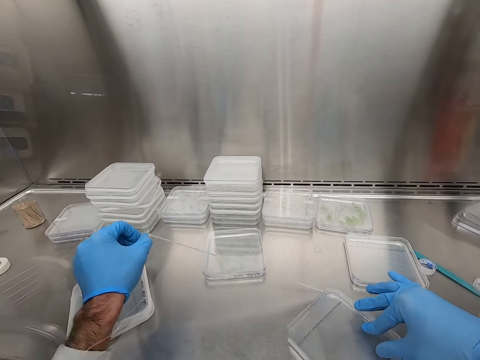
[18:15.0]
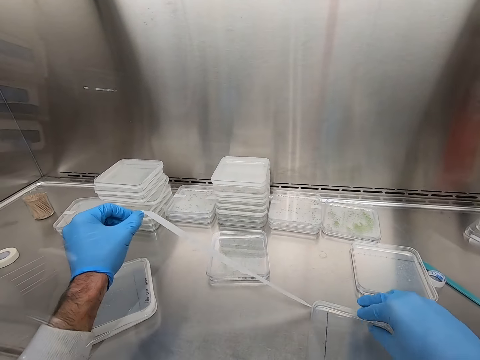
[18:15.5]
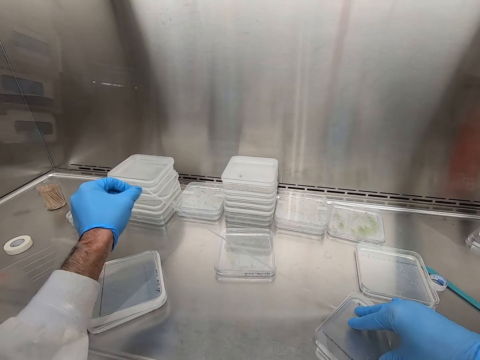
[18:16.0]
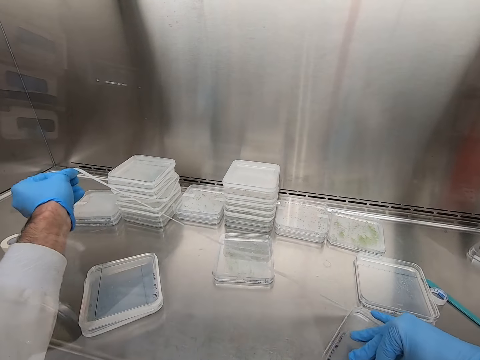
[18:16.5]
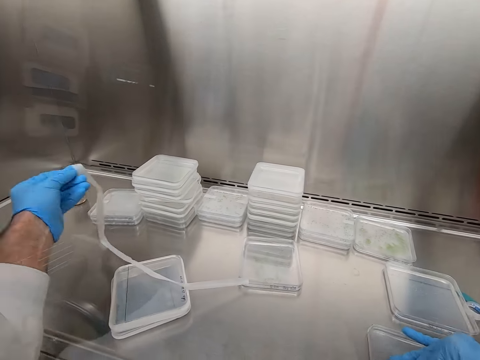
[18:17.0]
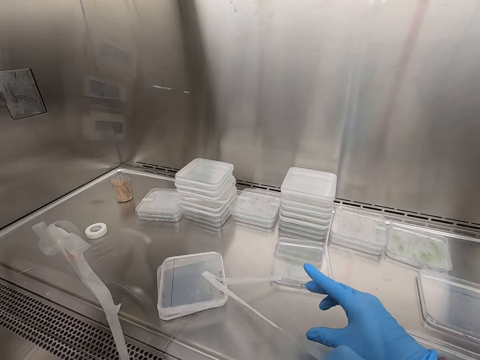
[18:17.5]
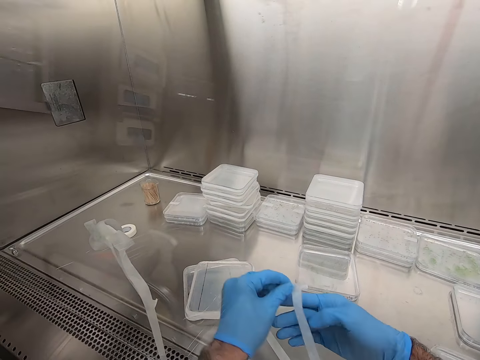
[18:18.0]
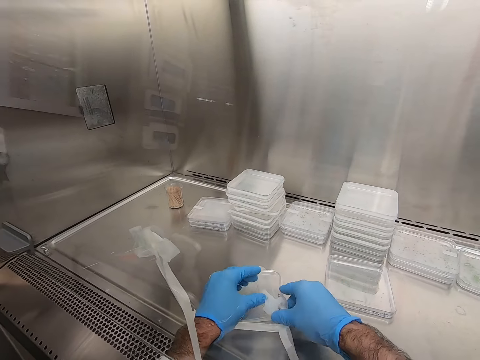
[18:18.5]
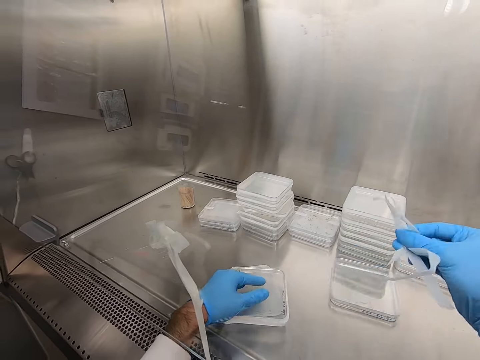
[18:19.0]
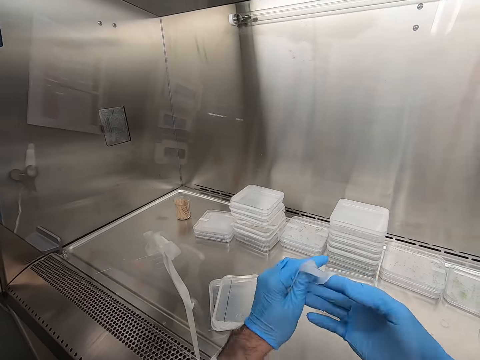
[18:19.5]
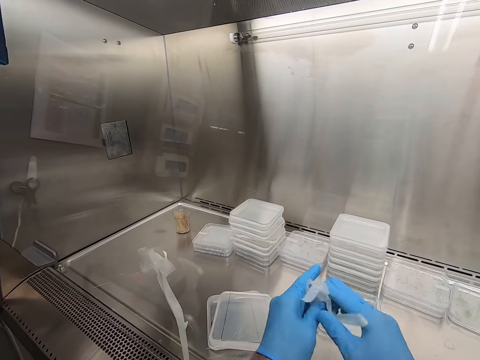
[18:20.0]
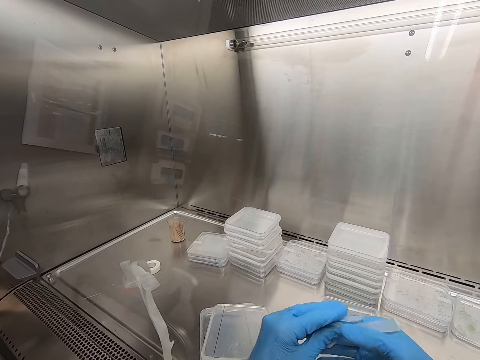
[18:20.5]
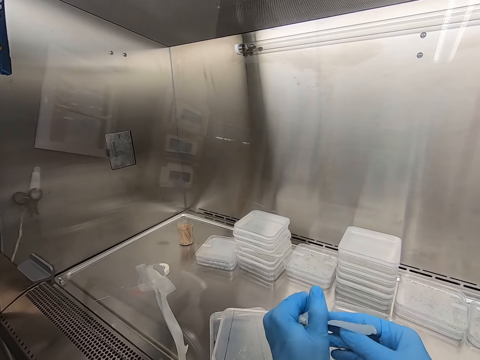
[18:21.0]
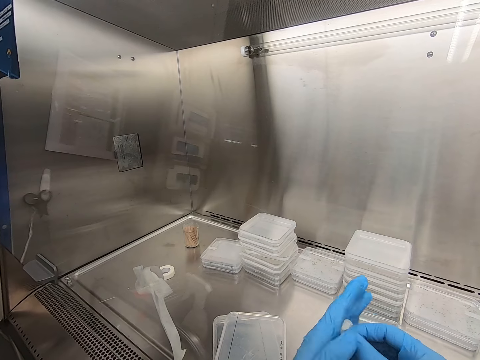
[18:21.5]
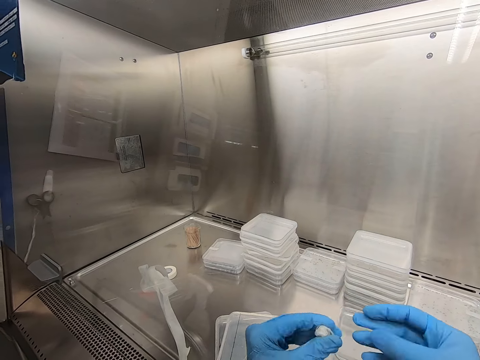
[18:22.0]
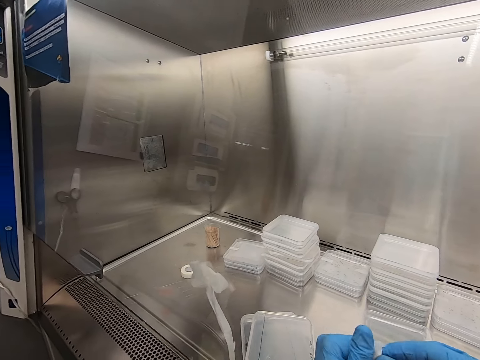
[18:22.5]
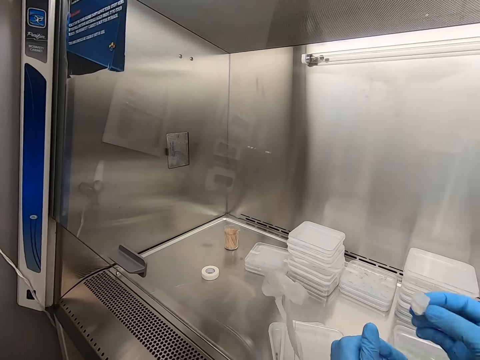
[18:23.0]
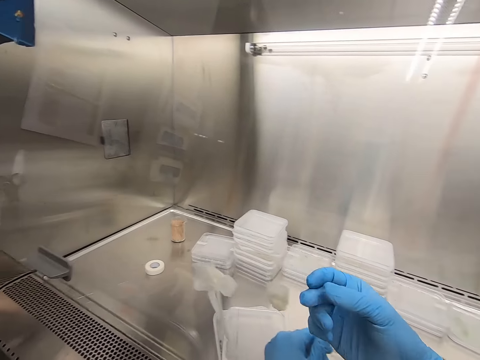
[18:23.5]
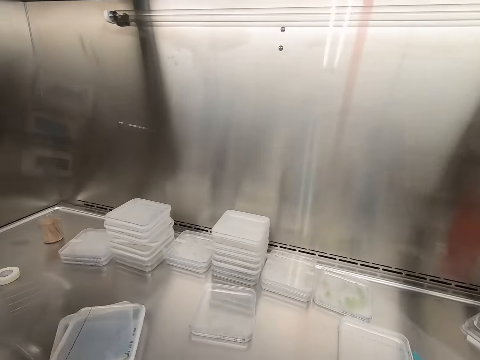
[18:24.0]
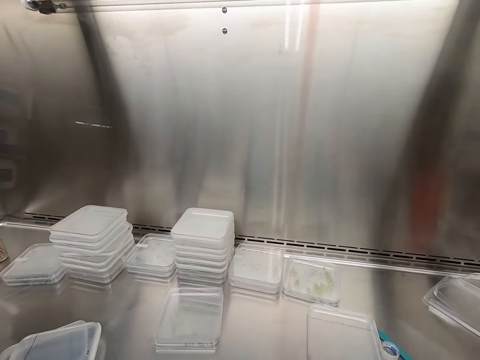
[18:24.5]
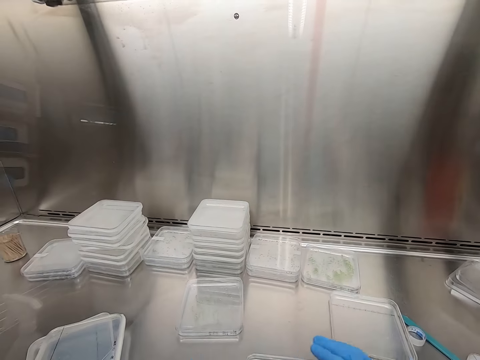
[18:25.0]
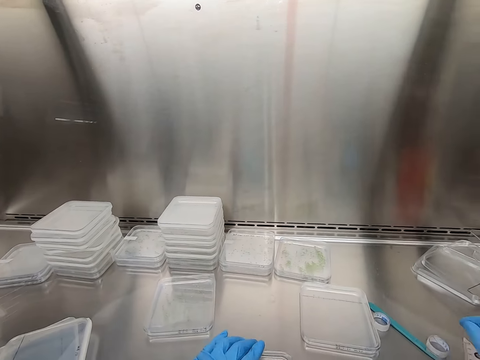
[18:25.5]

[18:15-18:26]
The camera wearer unwraps the tape in the container. They fold the tape. They stick the tape on the transparent cover. They put the tape in the glass.

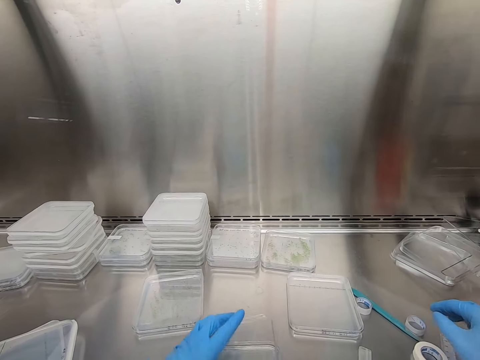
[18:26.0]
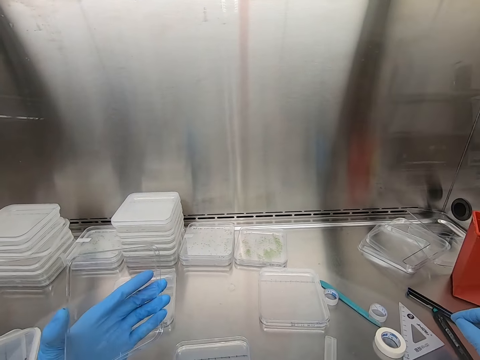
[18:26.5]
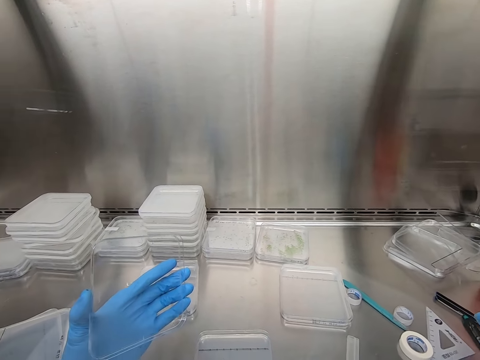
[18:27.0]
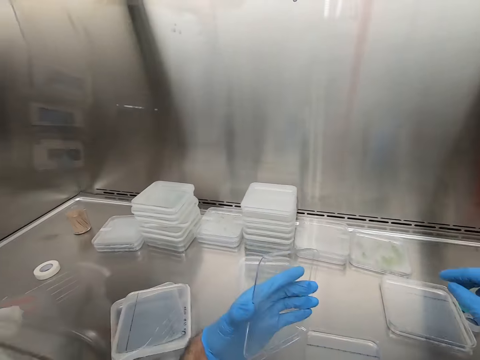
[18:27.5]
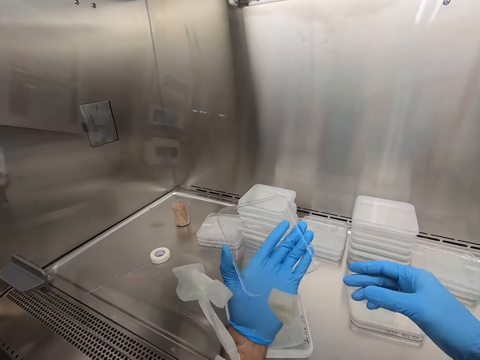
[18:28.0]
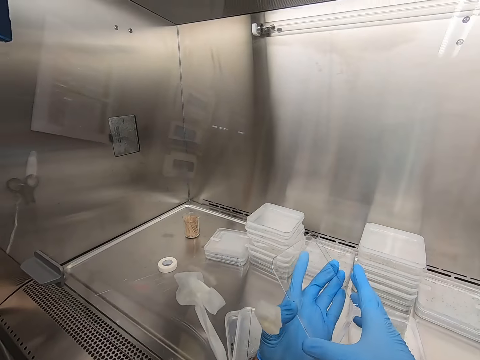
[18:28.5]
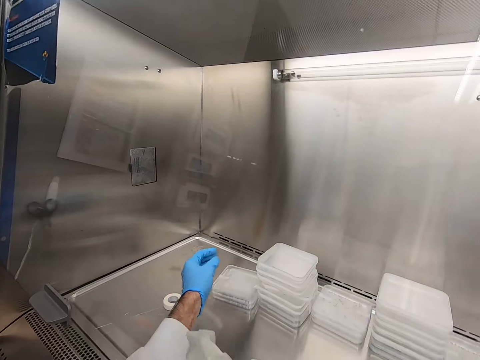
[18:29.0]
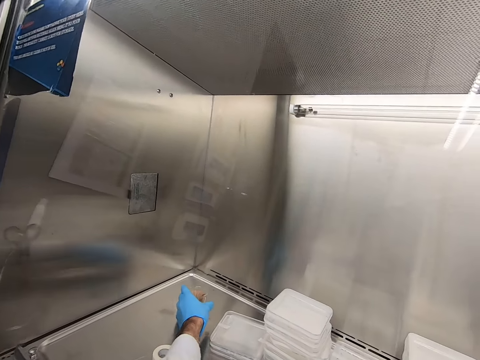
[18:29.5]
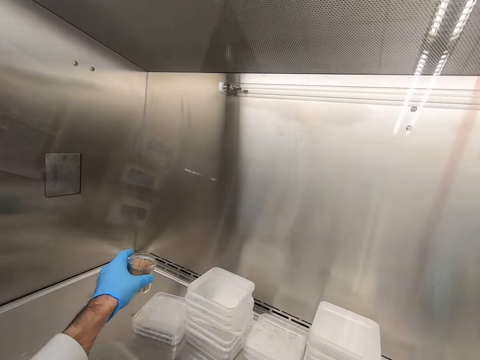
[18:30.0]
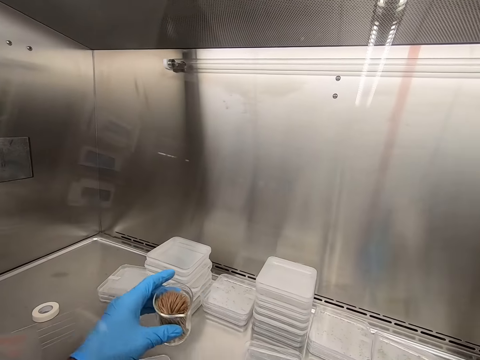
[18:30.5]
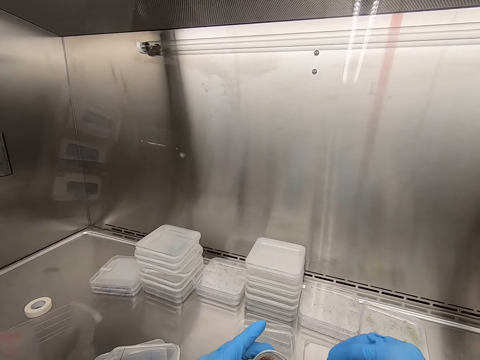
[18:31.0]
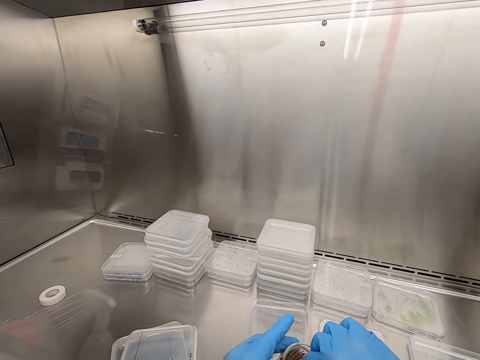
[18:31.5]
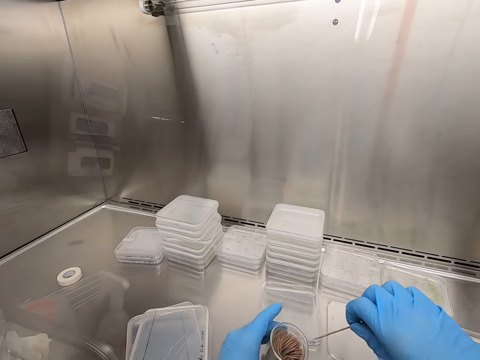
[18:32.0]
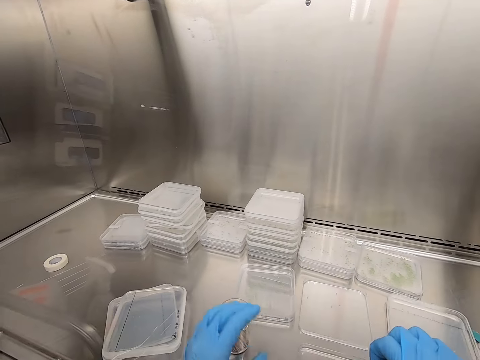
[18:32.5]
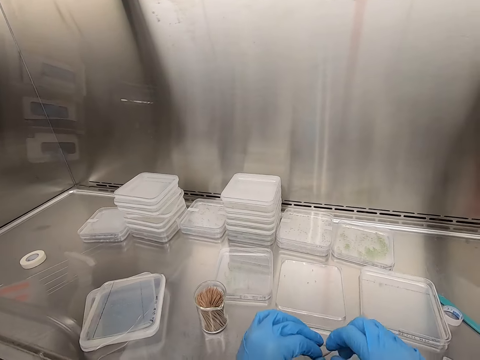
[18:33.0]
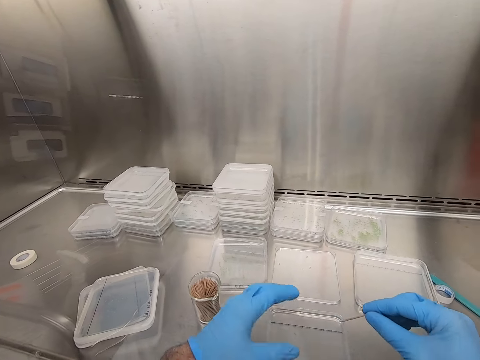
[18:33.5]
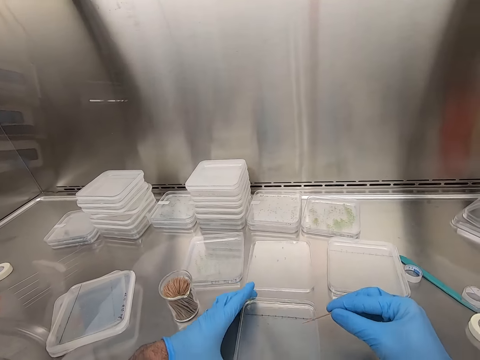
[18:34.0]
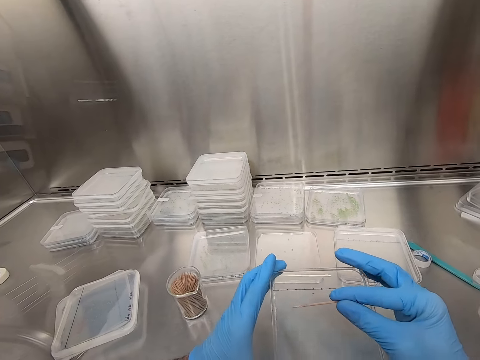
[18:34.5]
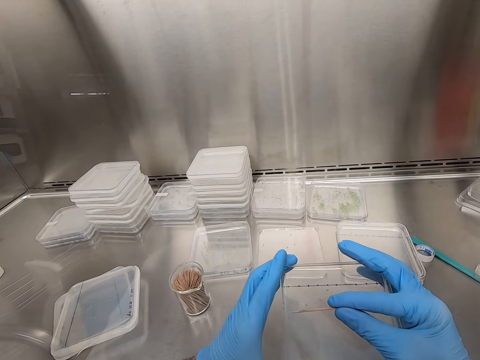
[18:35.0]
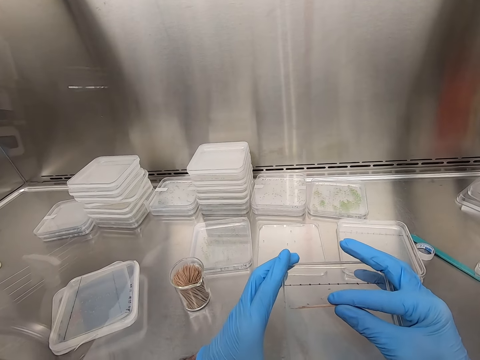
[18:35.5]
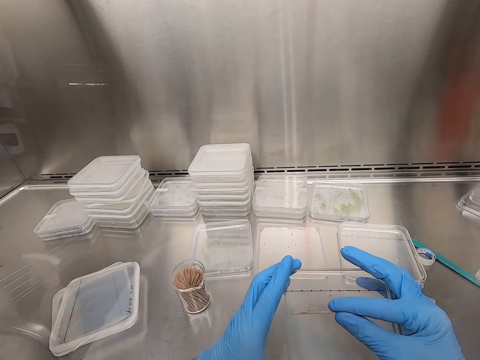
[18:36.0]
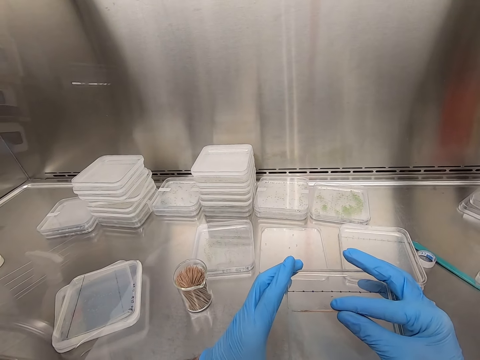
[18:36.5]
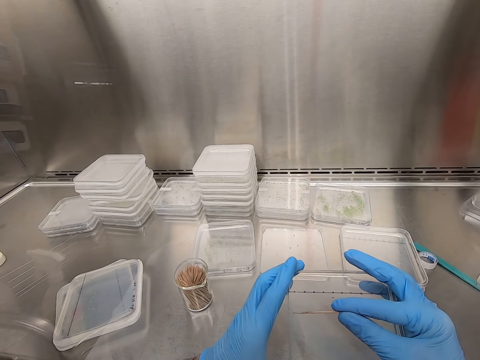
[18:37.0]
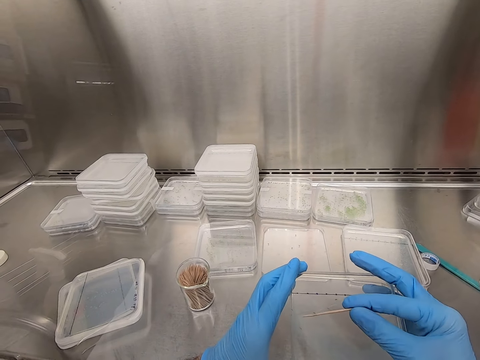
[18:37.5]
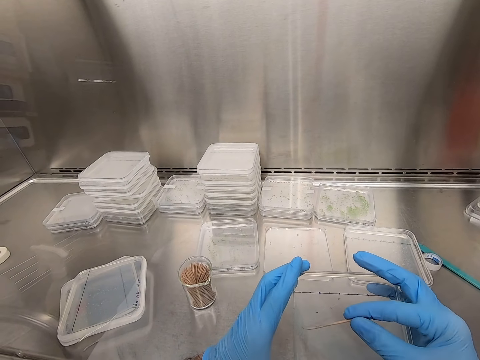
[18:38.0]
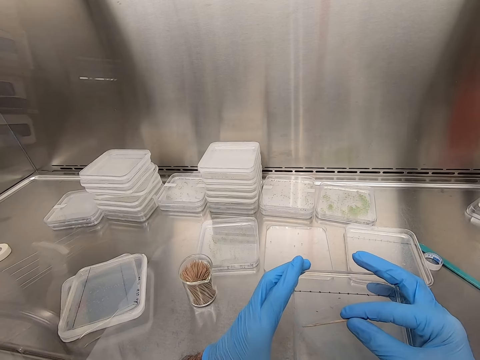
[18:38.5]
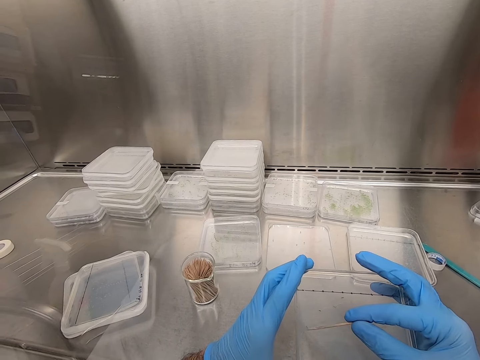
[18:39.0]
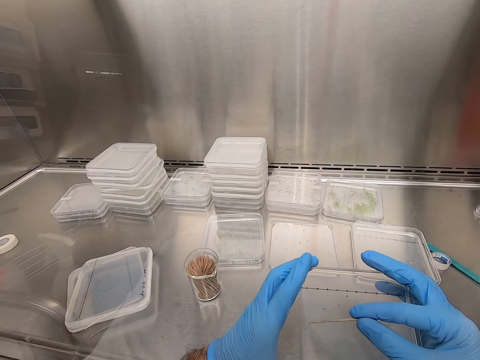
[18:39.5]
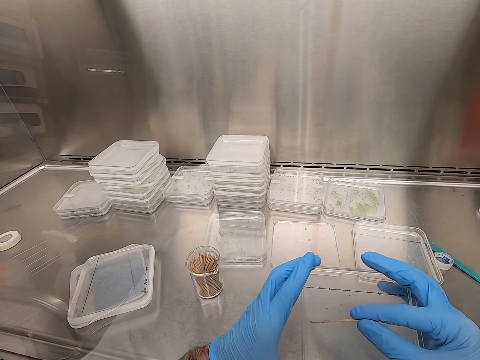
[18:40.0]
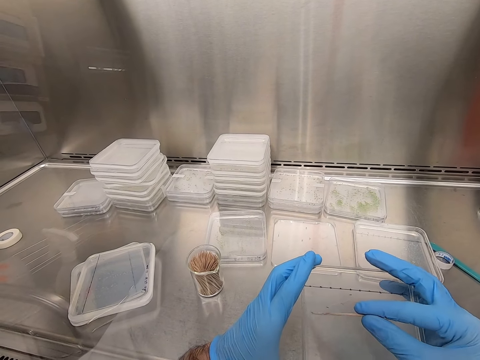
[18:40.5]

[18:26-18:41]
The camera wearer holds the container. They hold the container with the other hand. They pick up the toothpick container. They pick up a toothpick. They put down the toothpick container. They hold the container. They move the specimen in the container with the toothpick.
